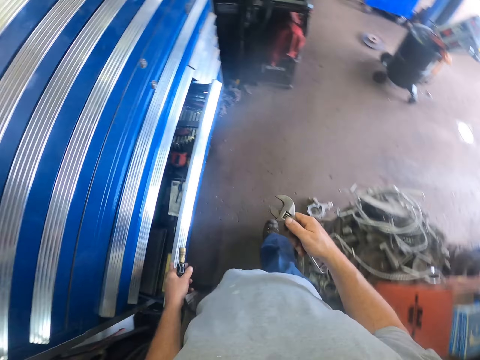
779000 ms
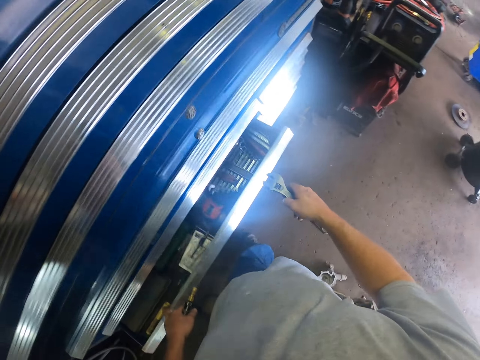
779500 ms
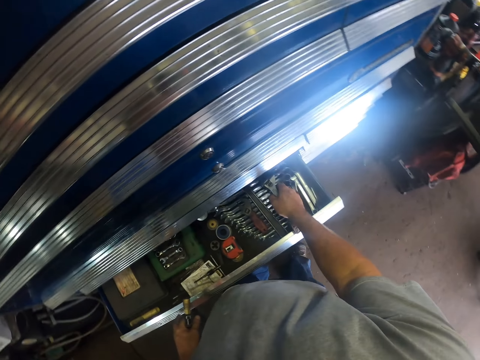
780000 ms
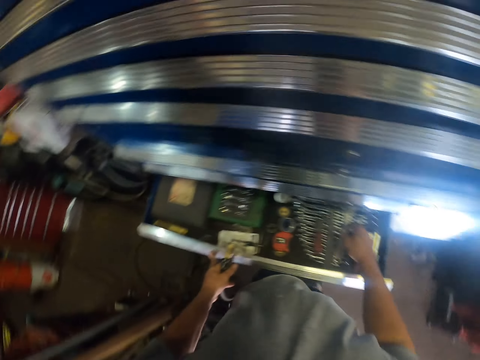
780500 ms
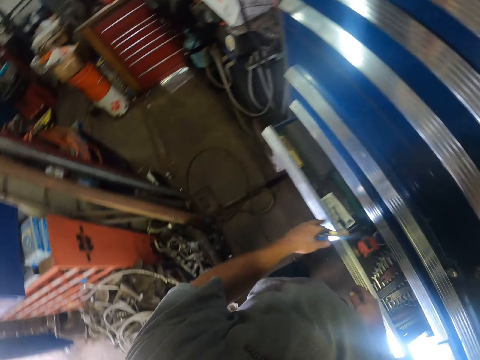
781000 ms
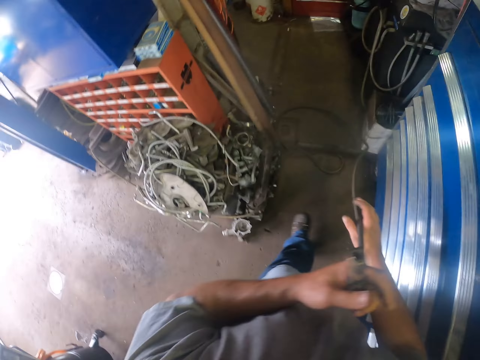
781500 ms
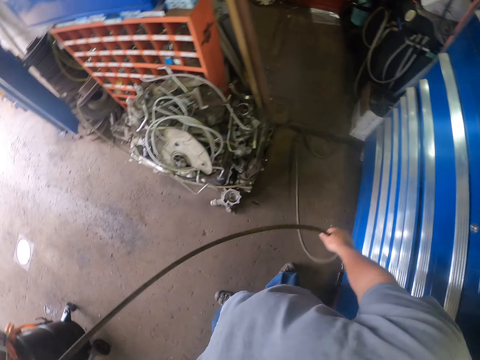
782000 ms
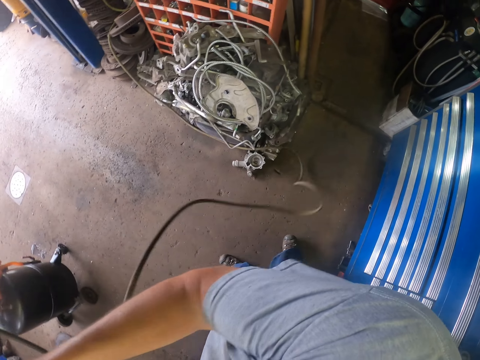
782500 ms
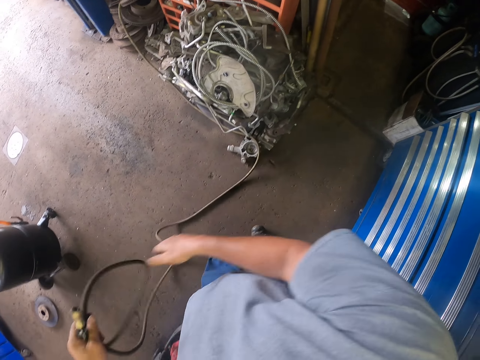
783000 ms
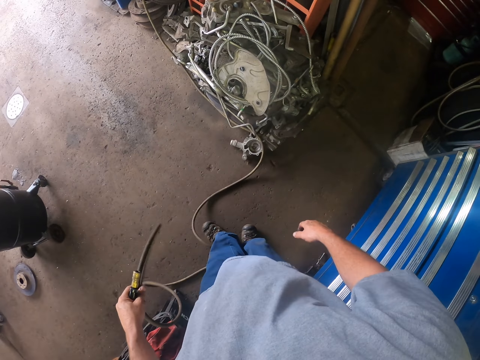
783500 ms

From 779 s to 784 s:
The camera wearer opens the drawer with his hands. He drops the wrench, the adjustable spanner, in the drawer. He closes the tool drawer with his hand. He adjusts the pipe. He pulls the air hose.

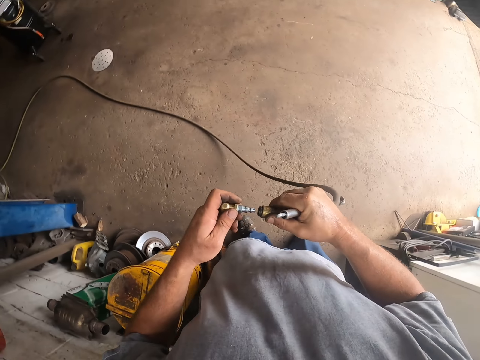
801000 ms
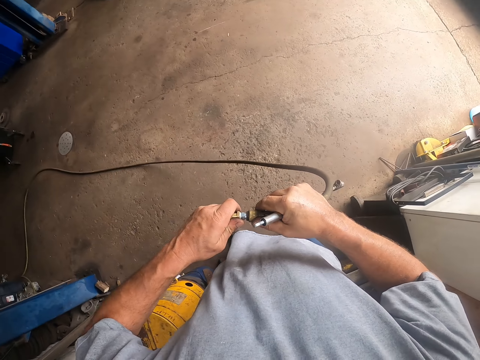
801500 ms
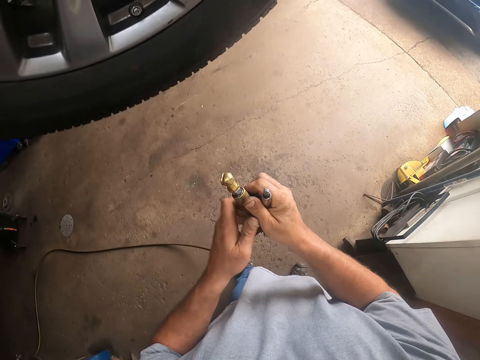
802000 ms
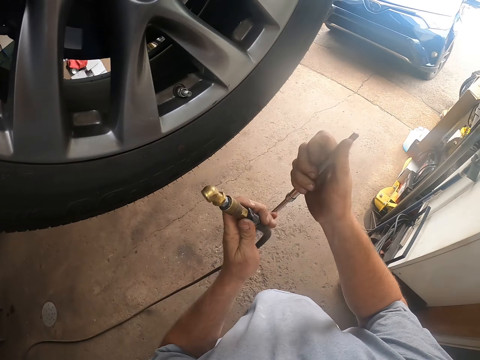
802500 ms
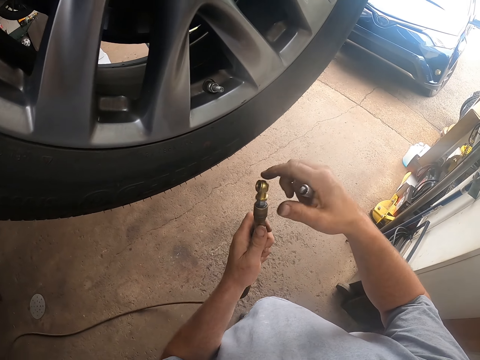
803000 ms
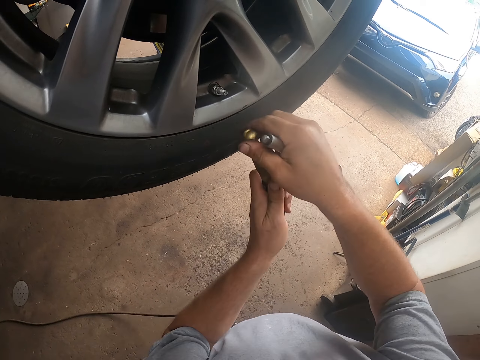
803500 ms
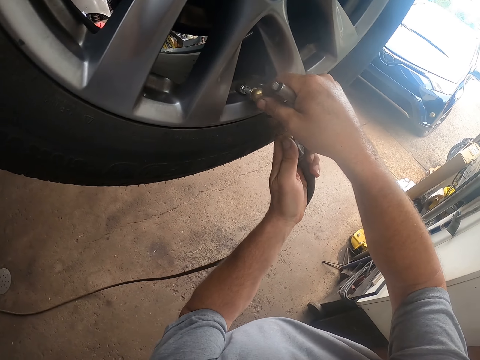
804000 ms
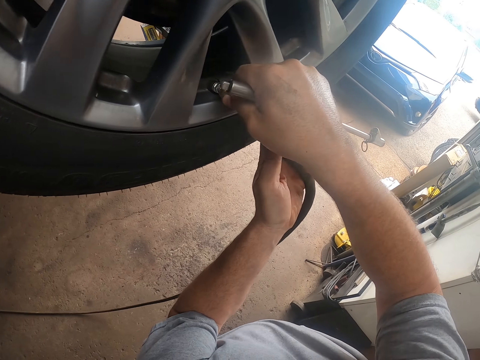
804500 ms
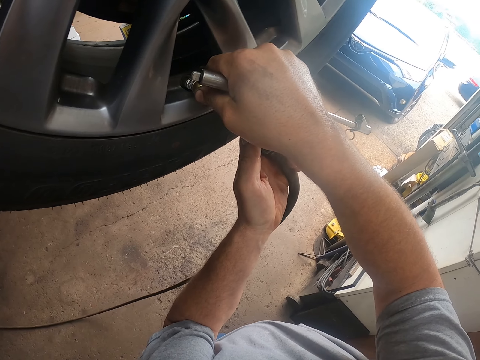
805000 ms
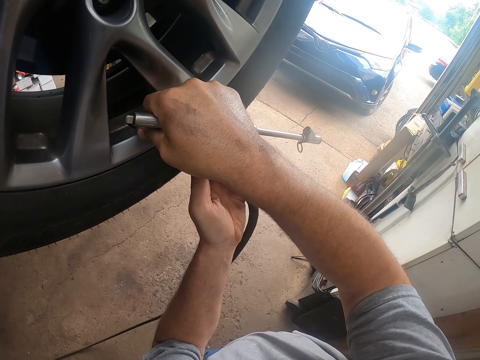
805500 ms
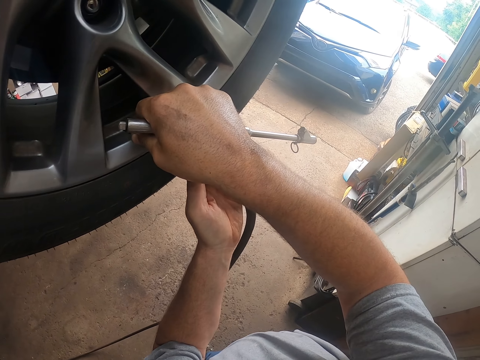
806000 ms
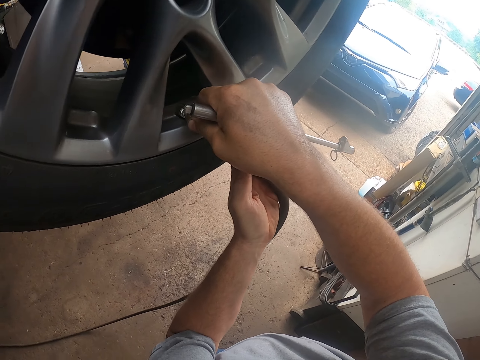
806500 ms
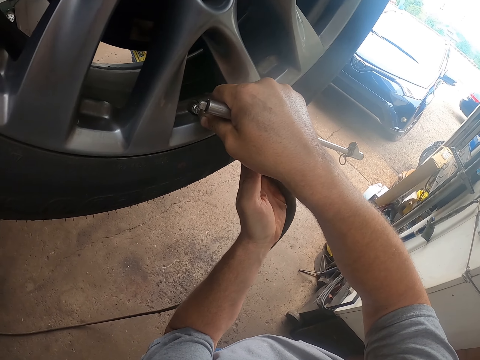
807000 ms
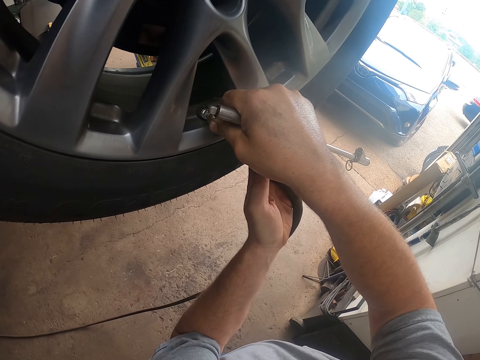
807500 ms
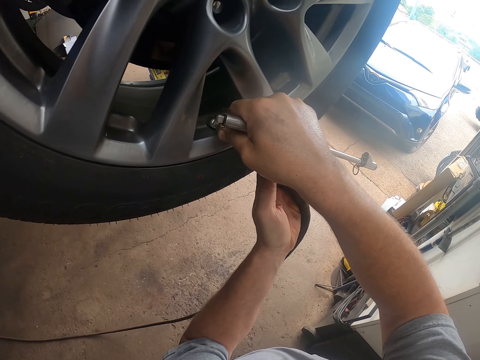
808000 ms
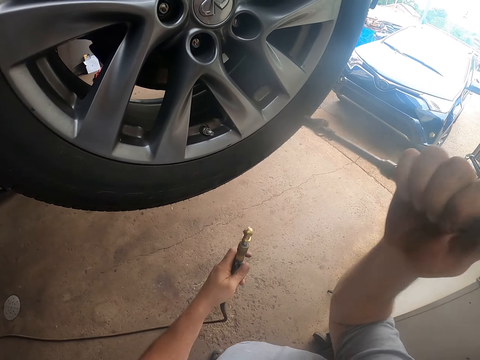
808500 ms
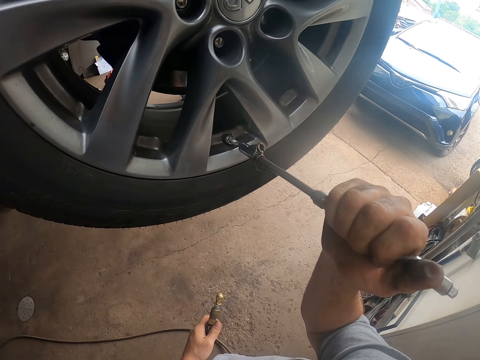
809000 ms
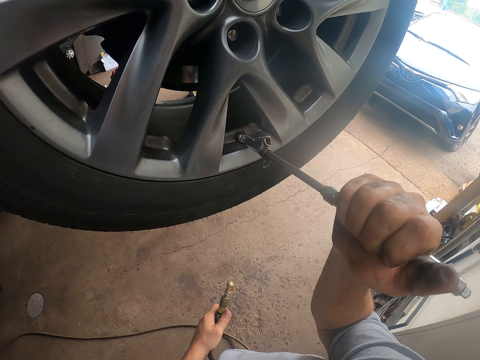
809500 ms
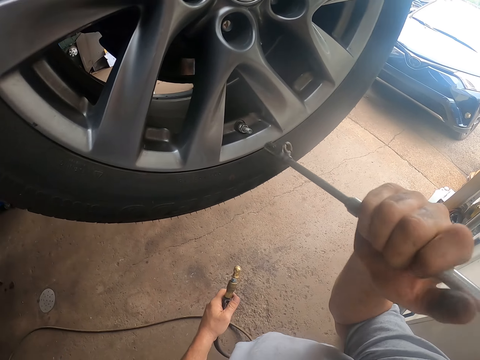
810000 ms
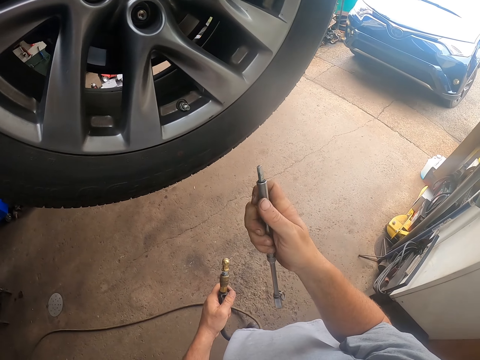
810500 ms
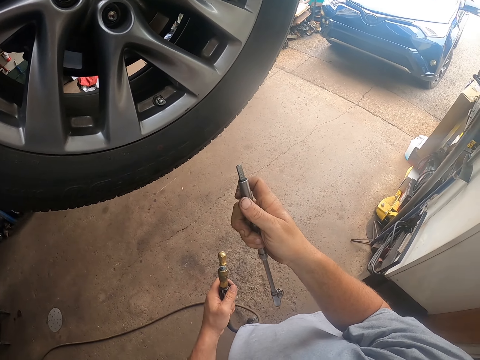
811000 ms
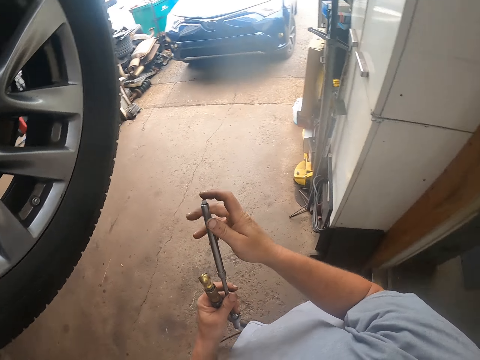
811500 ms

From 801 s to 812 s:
The camera wearer picks up an air hose nozzle. They place the nozzle adapter on the air compressor. They fit the nozzle in the air nozzle. They place the air compressor on the valve. They put pressure in the tire. They loosen the tube valve. They place a lug wrench on the valve.

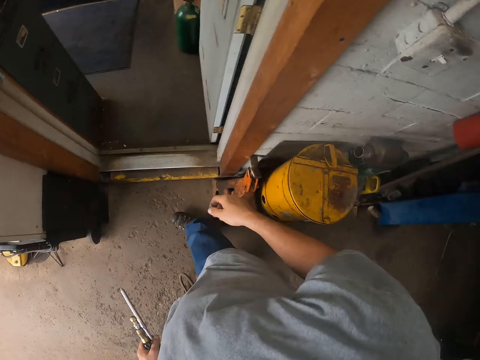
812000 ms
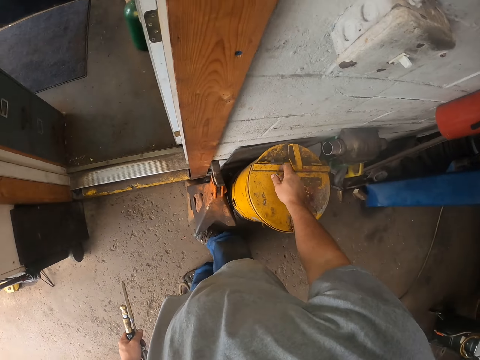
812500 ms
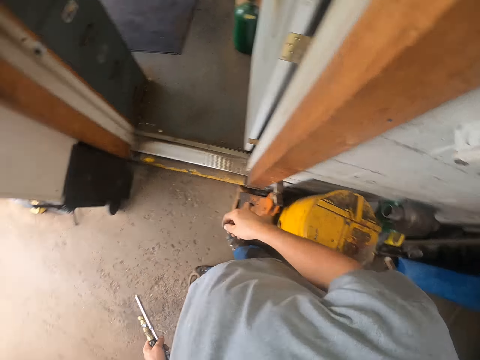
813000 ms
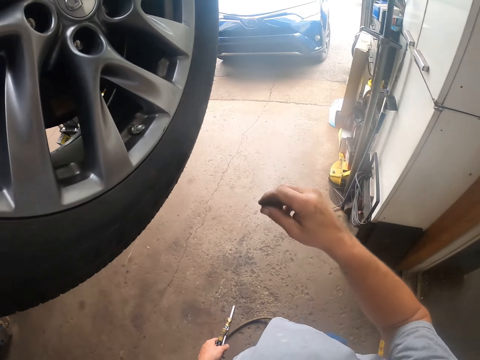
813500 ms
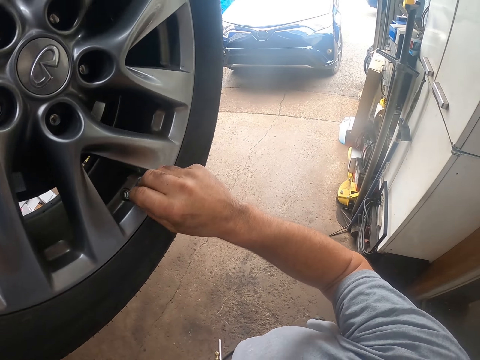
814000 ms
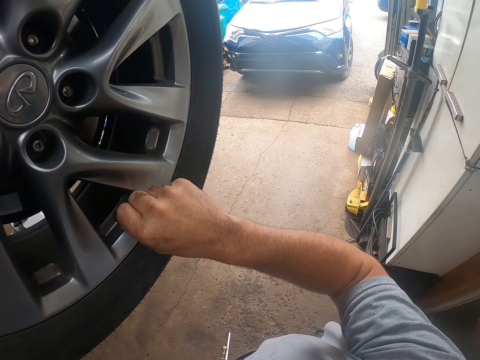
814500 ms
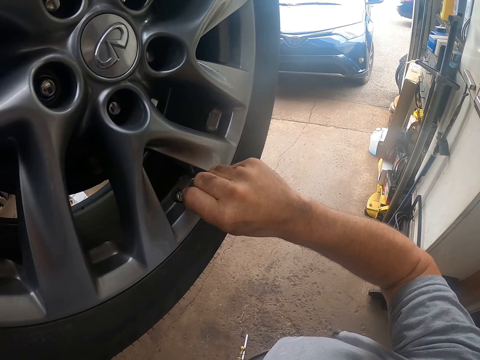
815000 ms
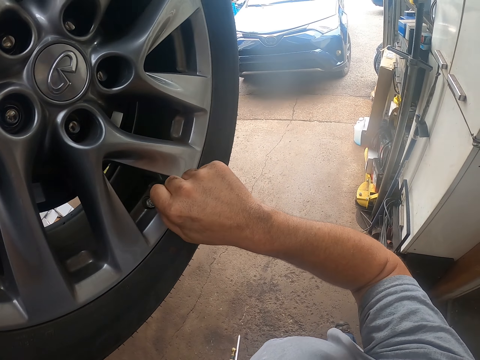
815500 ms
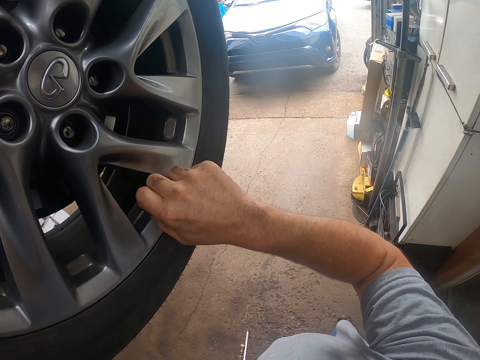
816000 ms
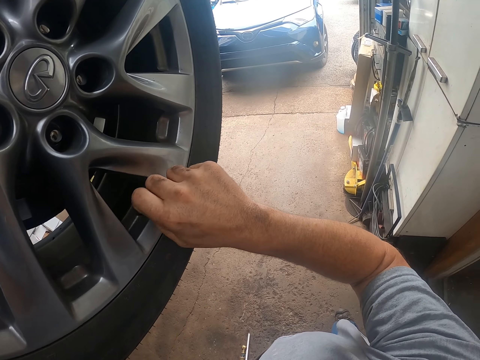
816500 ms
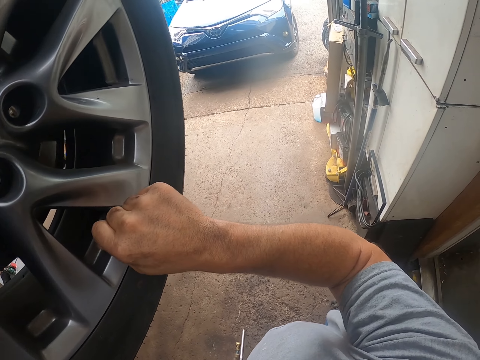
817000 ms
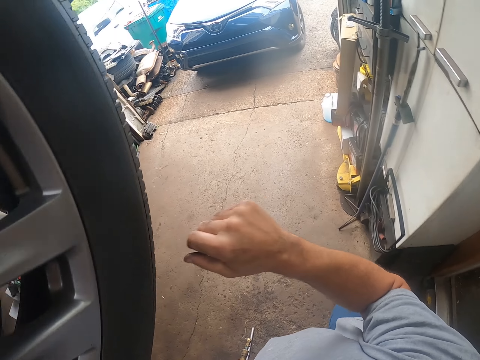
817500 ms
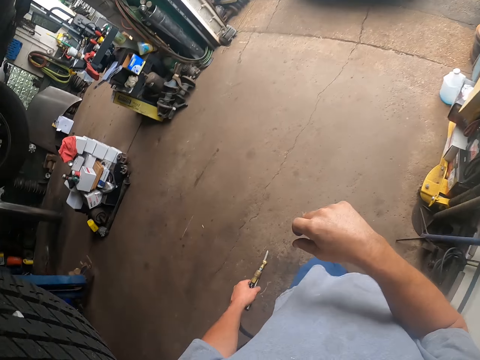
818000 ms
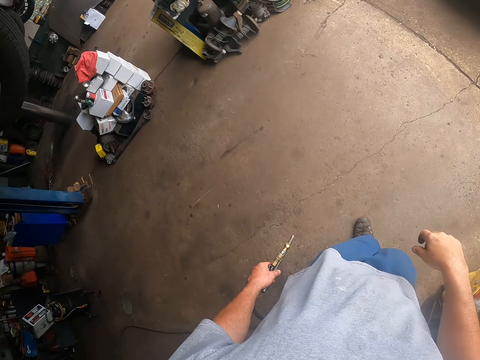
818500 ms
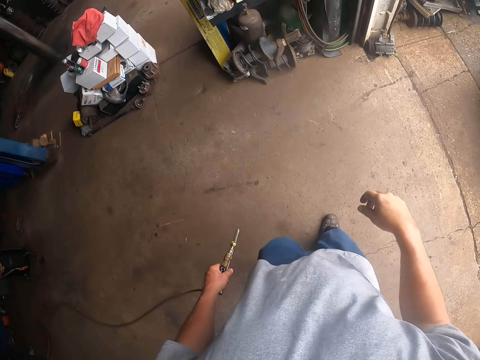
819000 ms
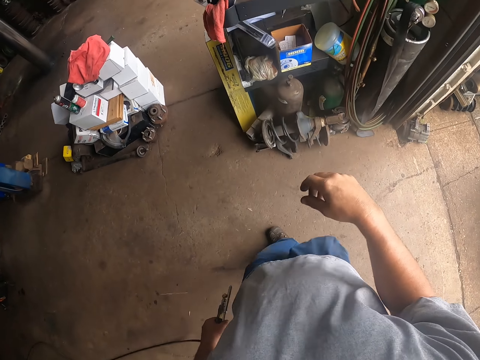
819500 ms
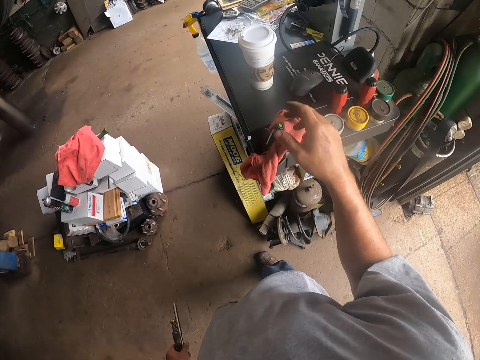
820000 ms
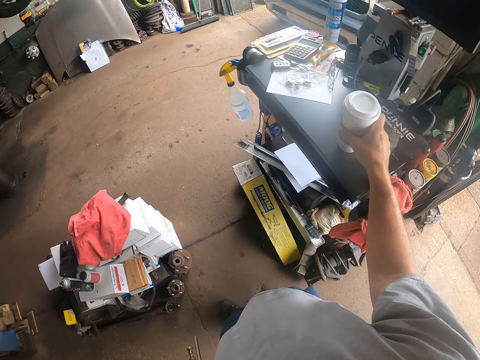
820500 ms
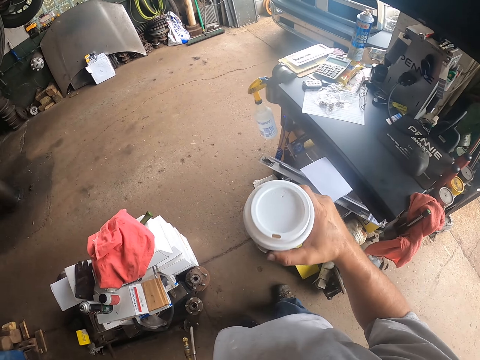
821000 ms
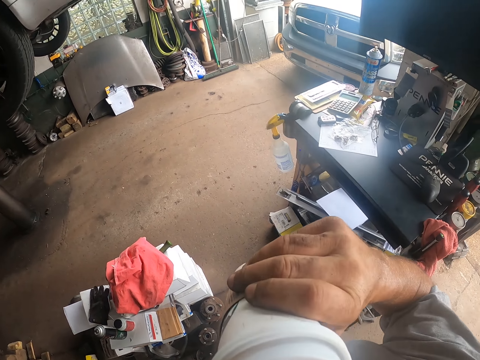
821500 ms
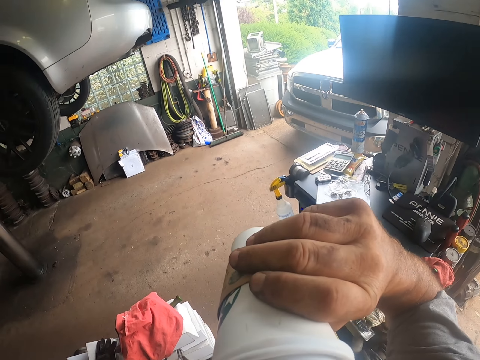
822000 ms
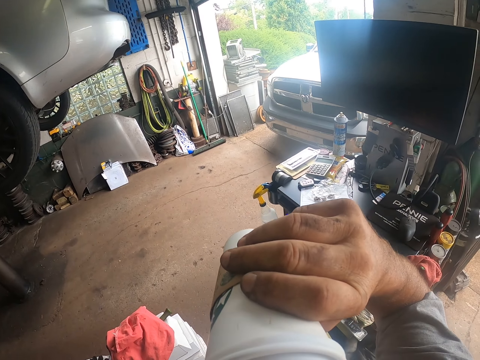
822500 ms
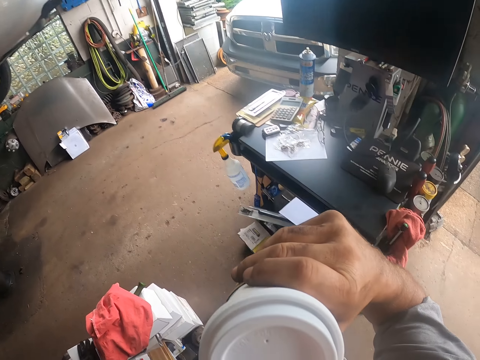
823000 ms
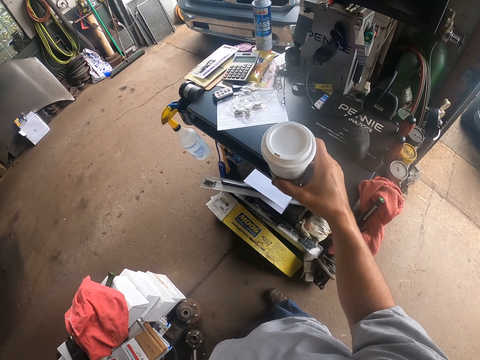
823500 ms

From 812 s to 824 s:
The camera wearer picks up the valve lid on the drum. They close the valve with the lid. They walk in a room. They pick up a tumbler on the table. They drink something from the tumbler.
